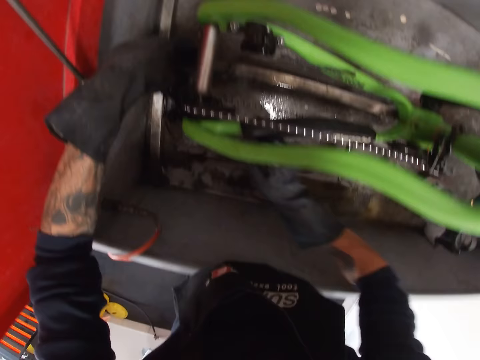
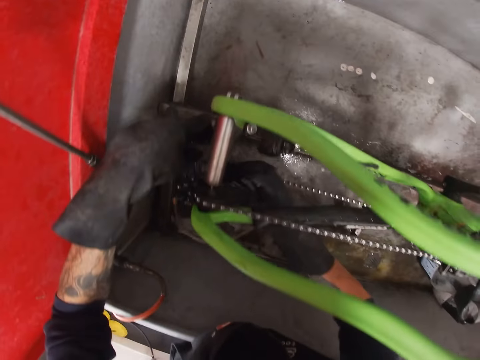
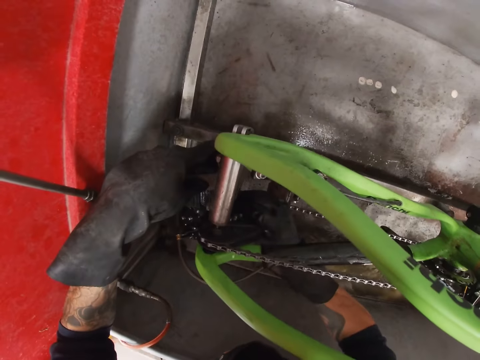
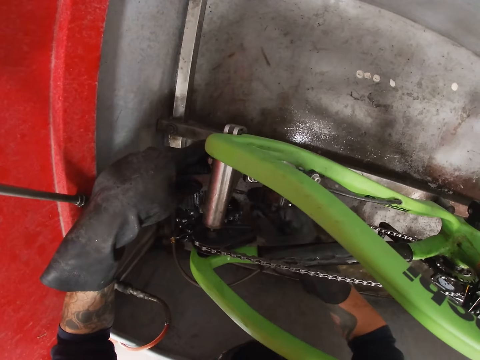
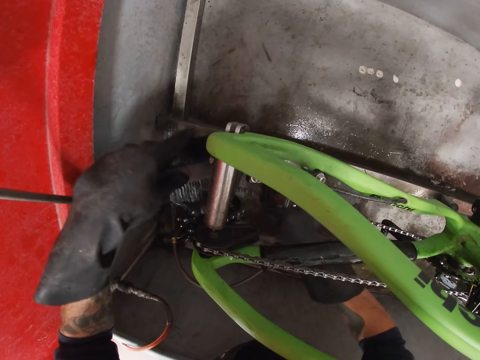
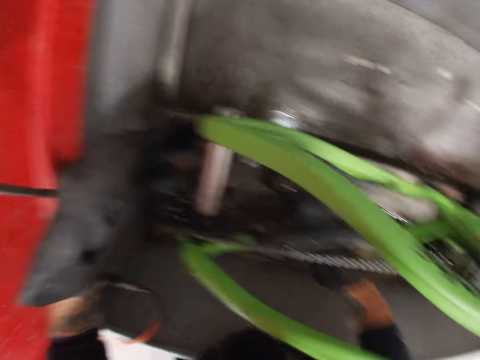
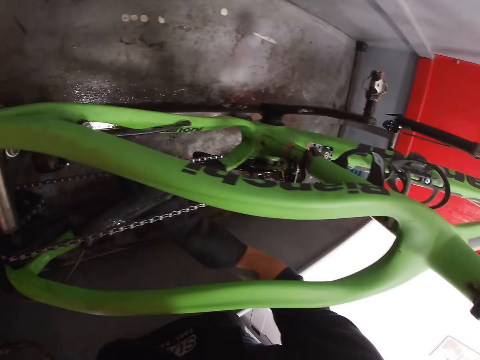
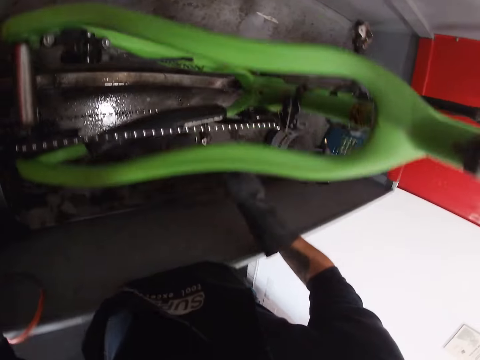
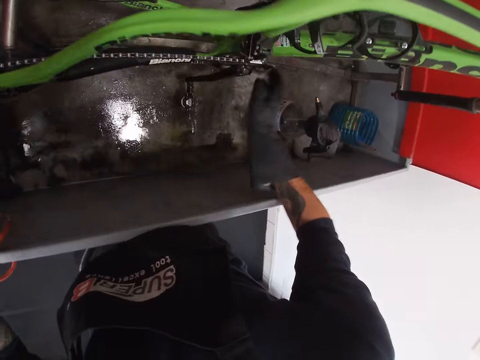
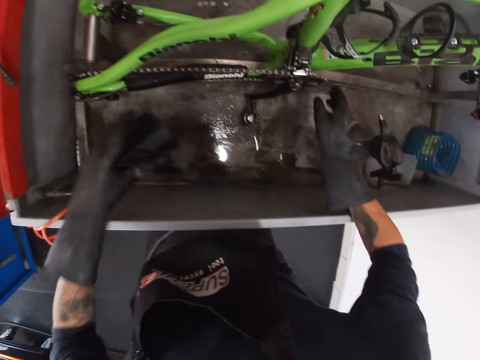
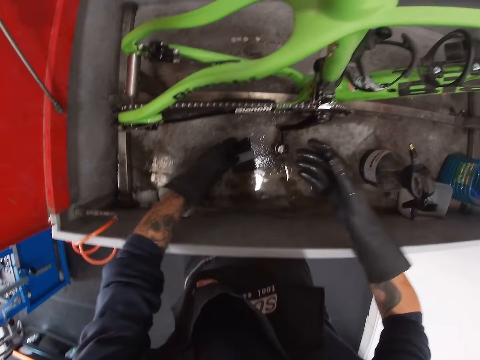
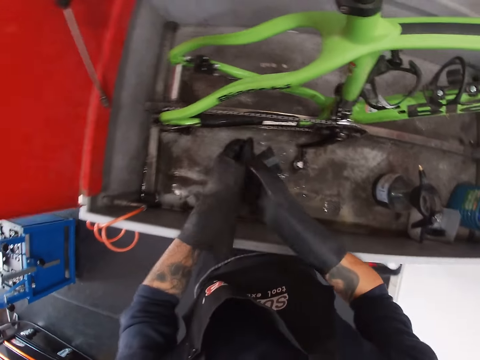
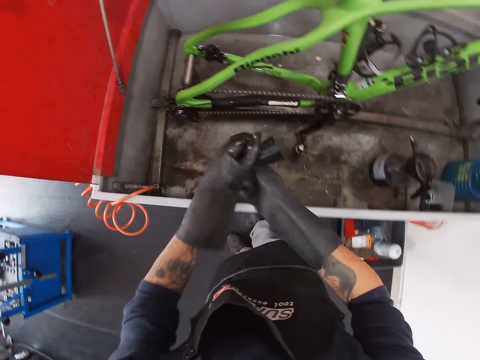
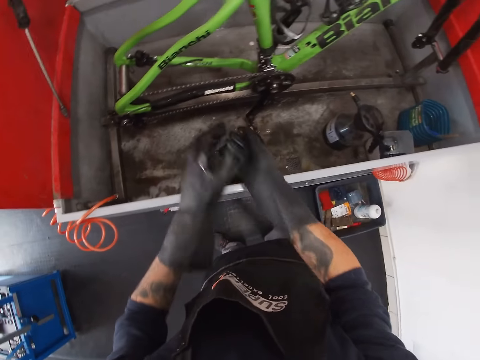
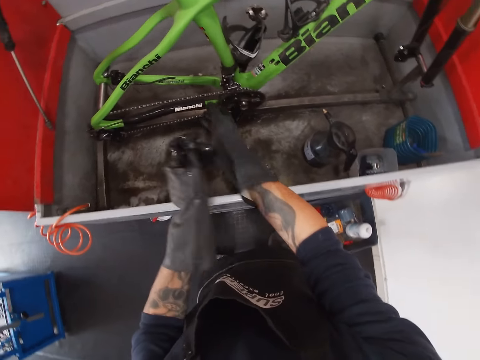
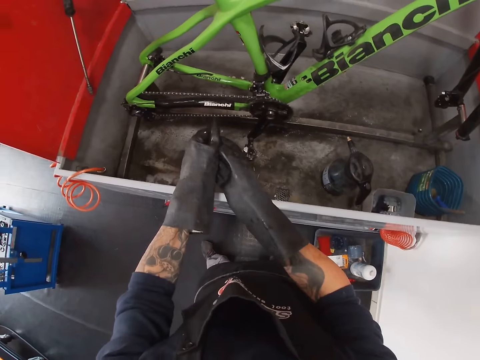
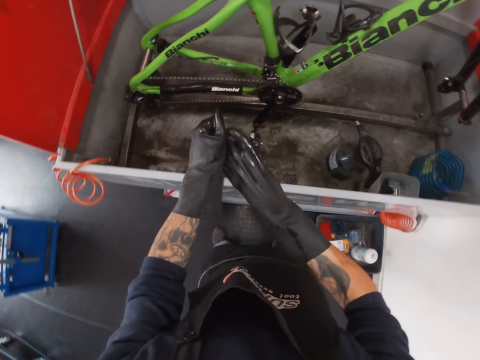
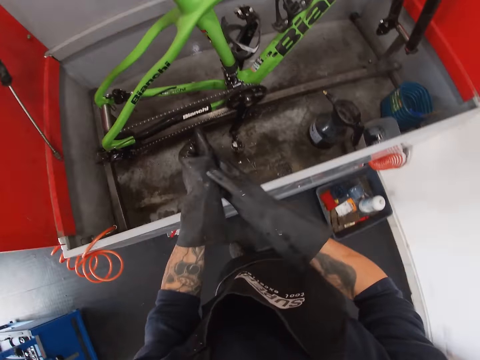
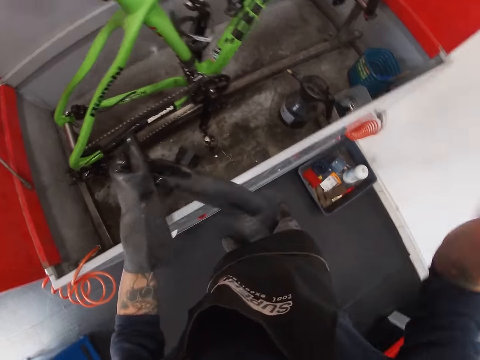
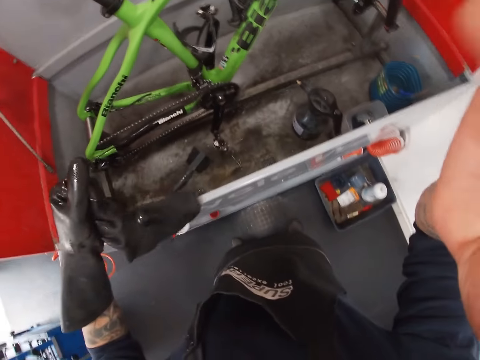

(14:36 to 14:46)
The camera wearer adjusts the bicycle cassette with his gloved right hand. He holds the bicycle chain with his gloved right hand. He places the brush in his gloved left hand in the trunk. He removes the glove in his right hand with his gloved left hand.
